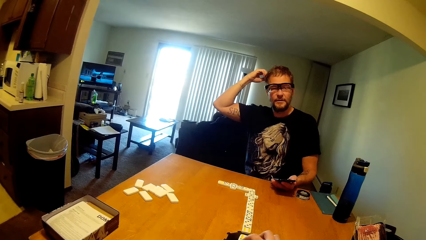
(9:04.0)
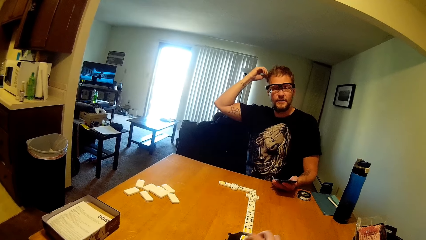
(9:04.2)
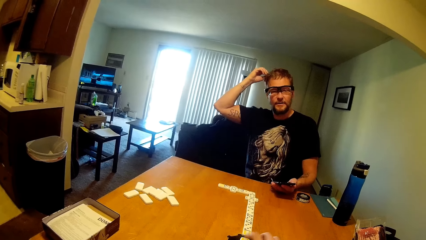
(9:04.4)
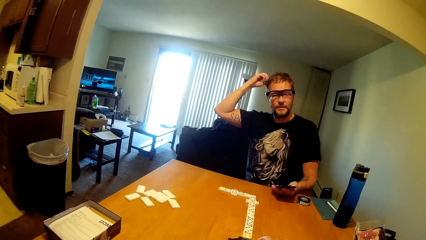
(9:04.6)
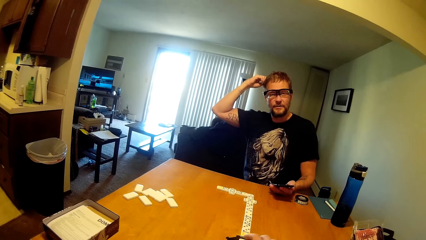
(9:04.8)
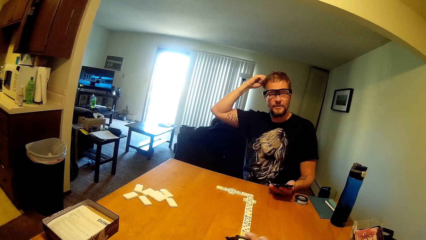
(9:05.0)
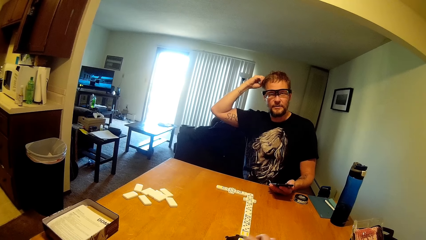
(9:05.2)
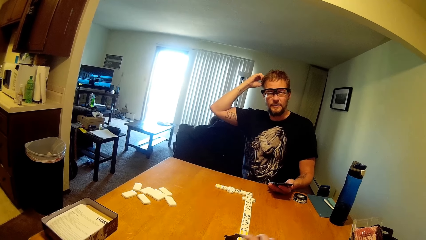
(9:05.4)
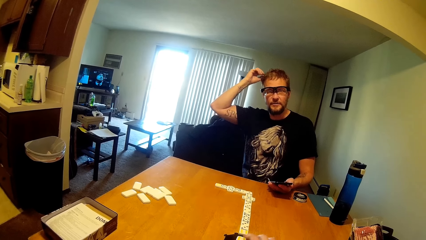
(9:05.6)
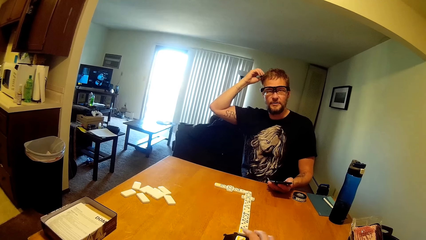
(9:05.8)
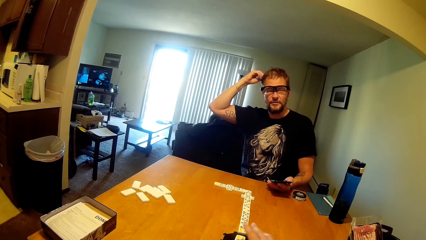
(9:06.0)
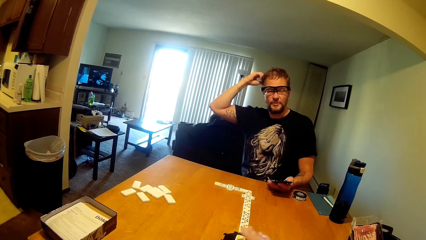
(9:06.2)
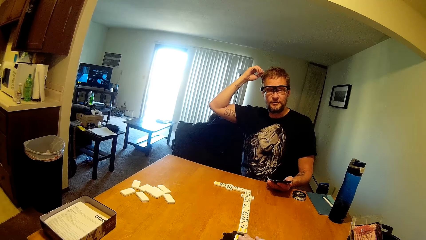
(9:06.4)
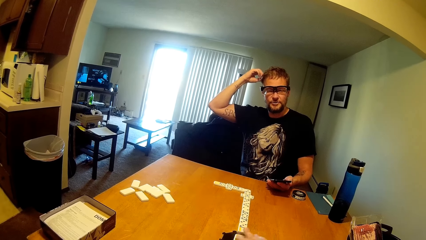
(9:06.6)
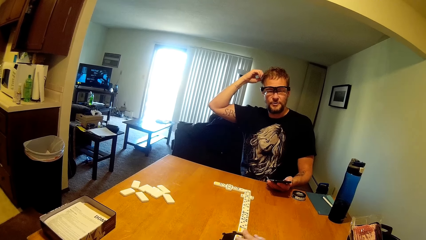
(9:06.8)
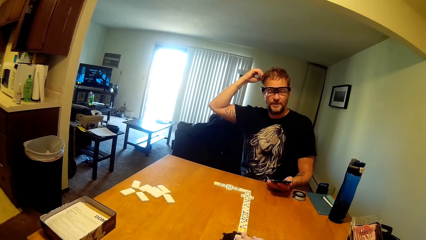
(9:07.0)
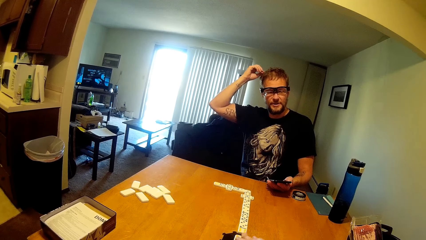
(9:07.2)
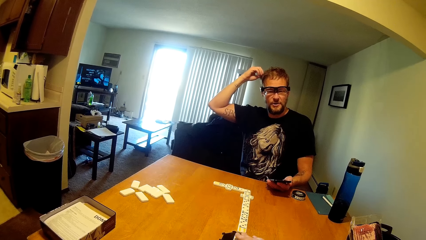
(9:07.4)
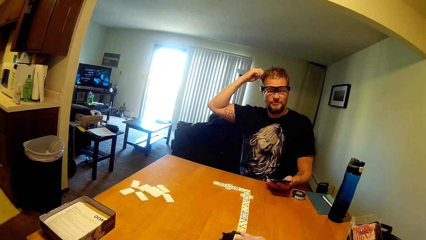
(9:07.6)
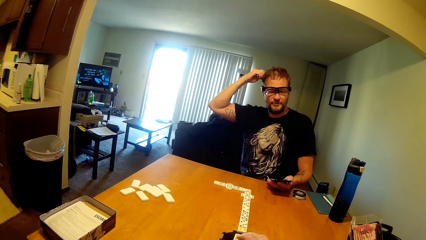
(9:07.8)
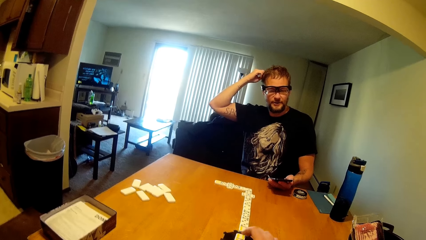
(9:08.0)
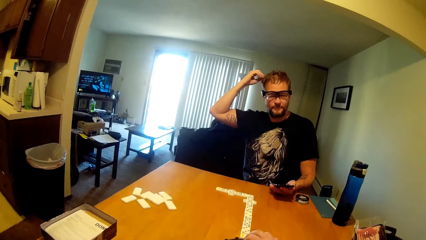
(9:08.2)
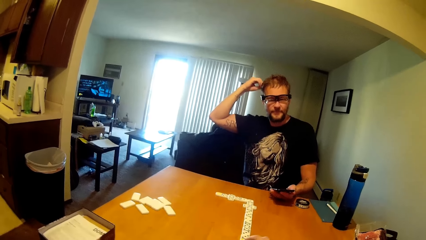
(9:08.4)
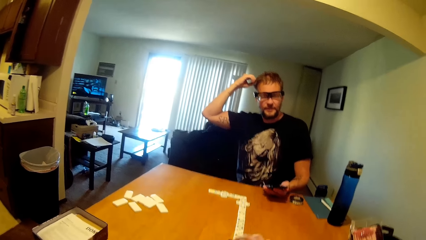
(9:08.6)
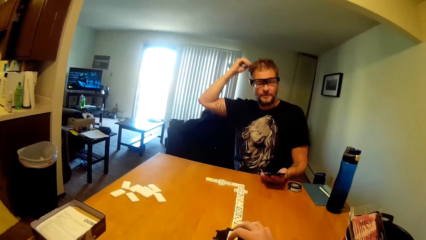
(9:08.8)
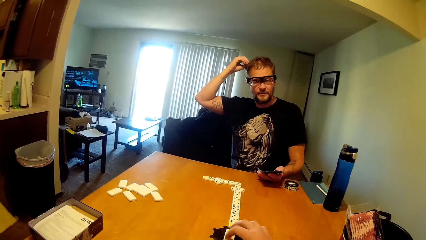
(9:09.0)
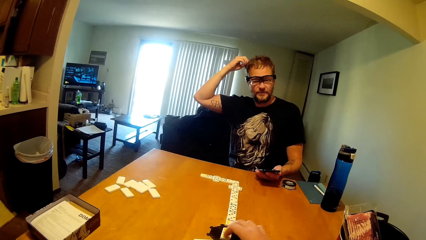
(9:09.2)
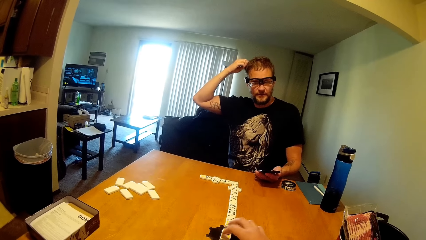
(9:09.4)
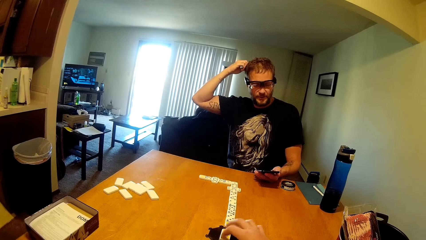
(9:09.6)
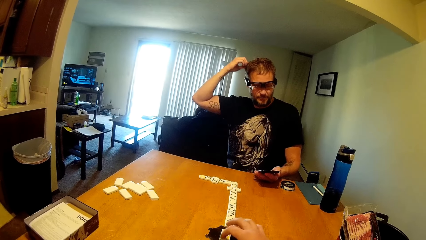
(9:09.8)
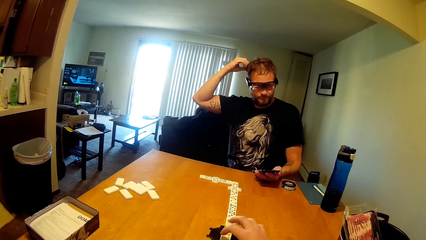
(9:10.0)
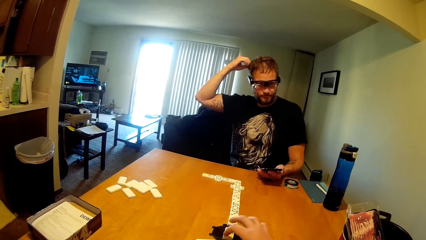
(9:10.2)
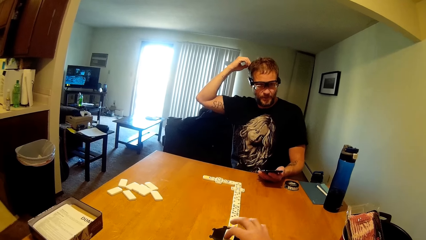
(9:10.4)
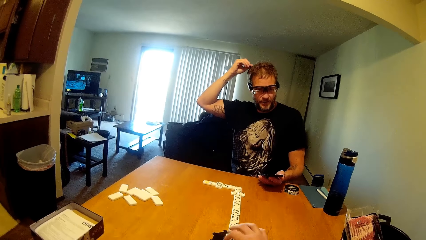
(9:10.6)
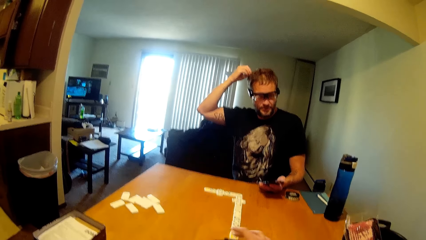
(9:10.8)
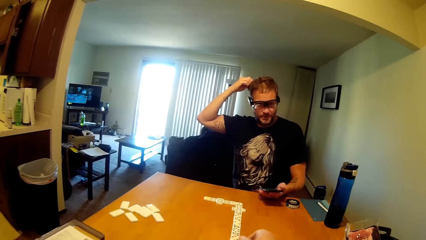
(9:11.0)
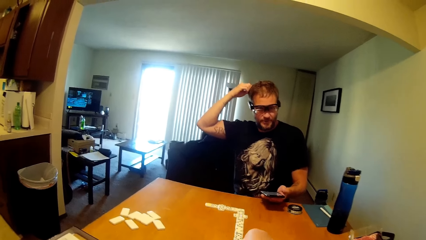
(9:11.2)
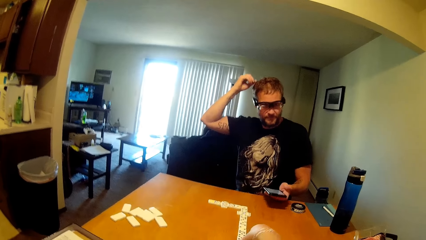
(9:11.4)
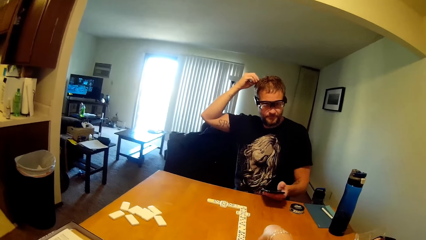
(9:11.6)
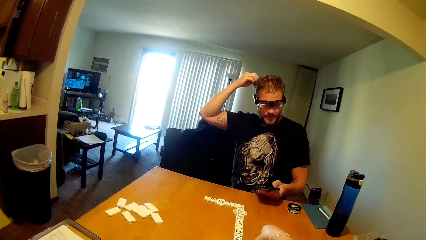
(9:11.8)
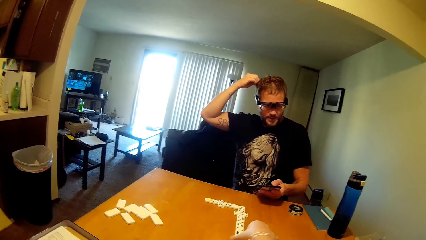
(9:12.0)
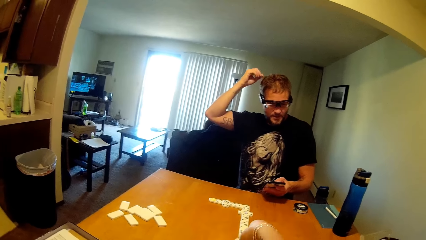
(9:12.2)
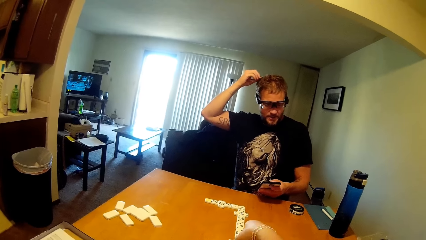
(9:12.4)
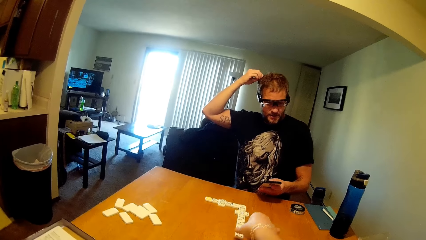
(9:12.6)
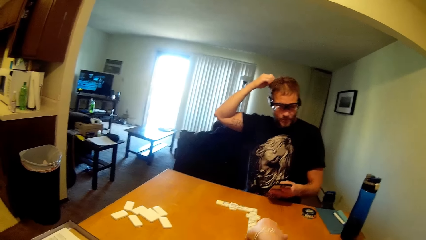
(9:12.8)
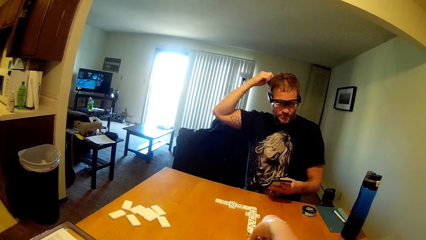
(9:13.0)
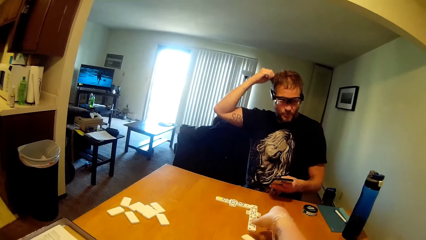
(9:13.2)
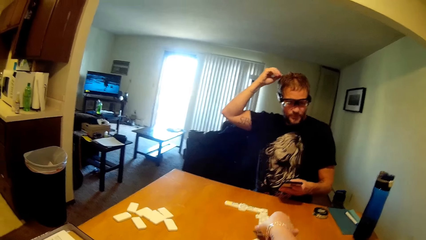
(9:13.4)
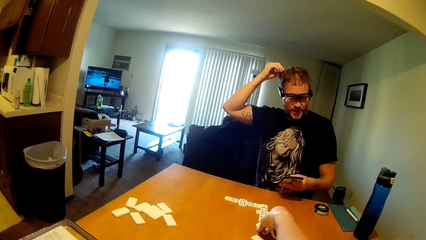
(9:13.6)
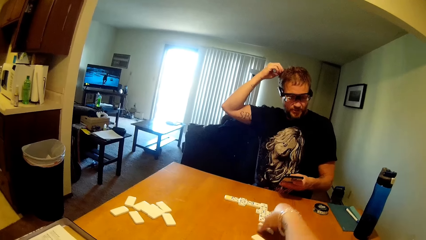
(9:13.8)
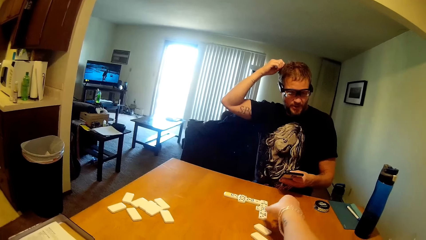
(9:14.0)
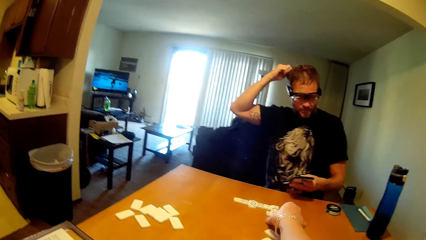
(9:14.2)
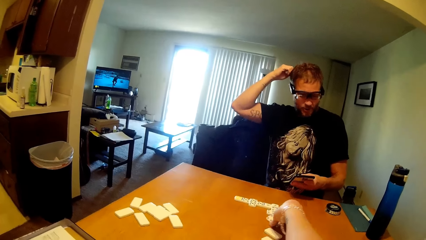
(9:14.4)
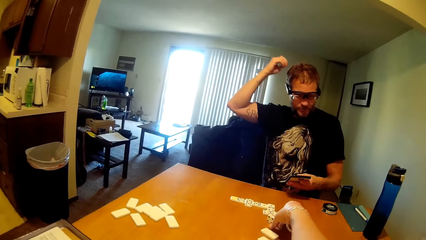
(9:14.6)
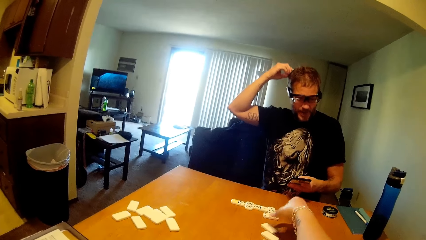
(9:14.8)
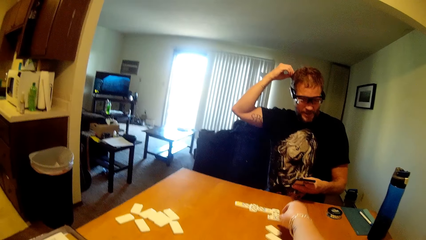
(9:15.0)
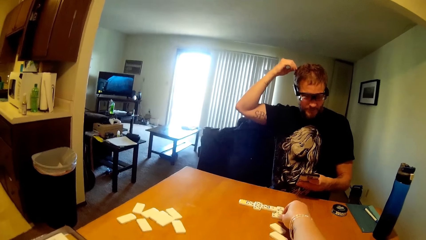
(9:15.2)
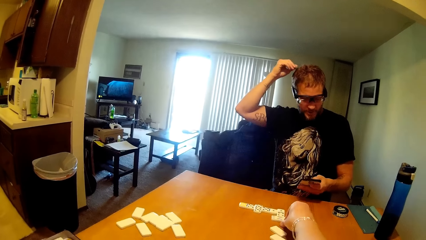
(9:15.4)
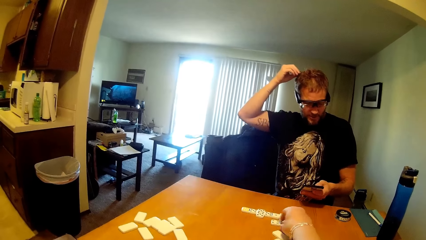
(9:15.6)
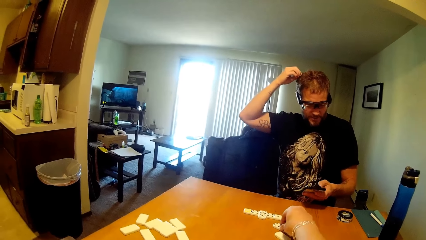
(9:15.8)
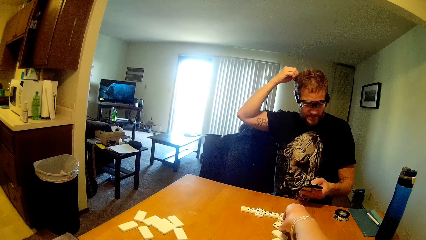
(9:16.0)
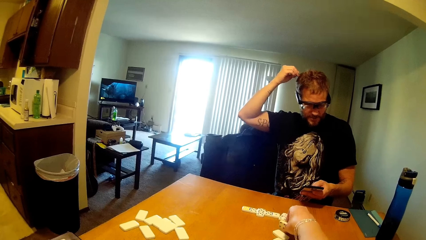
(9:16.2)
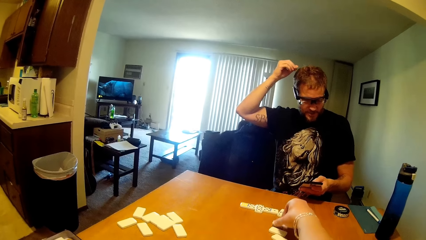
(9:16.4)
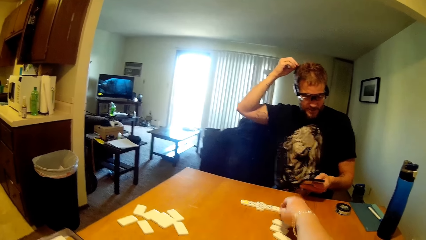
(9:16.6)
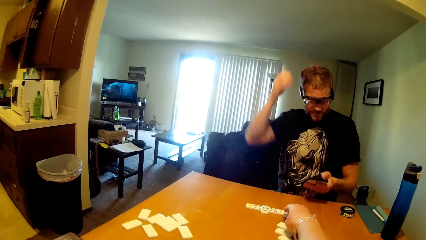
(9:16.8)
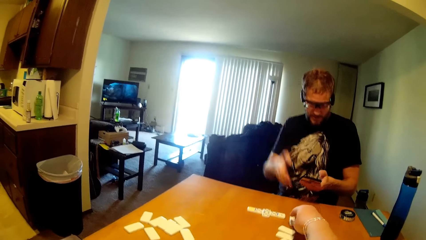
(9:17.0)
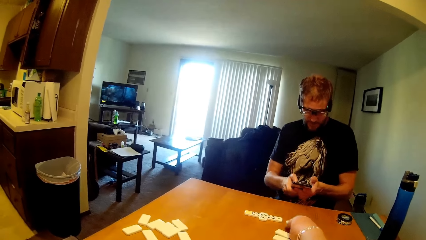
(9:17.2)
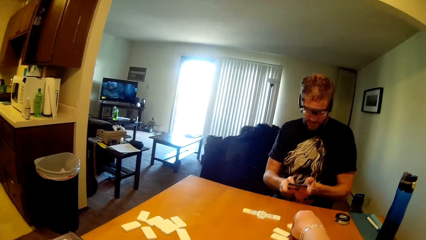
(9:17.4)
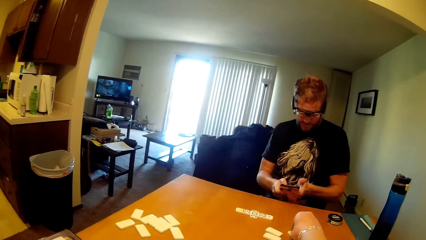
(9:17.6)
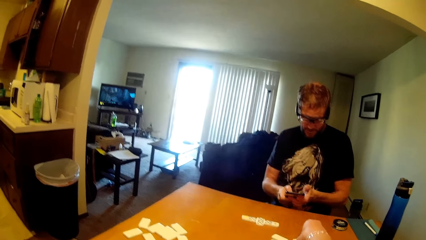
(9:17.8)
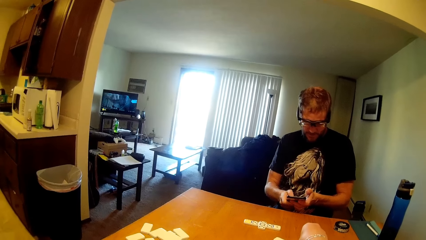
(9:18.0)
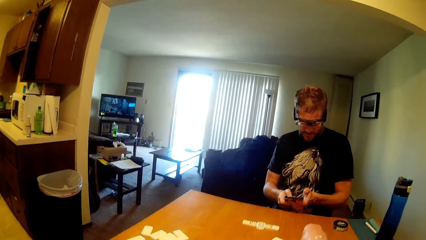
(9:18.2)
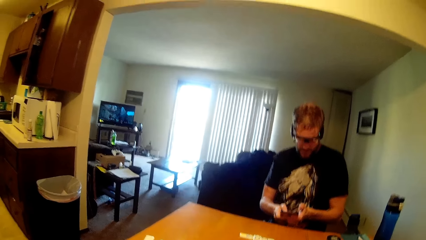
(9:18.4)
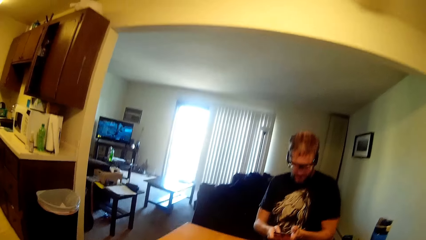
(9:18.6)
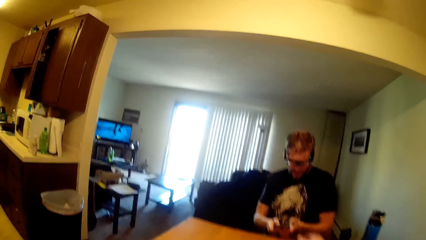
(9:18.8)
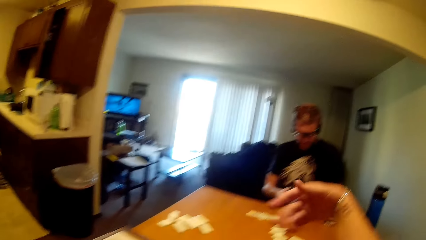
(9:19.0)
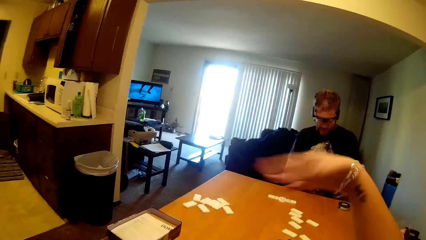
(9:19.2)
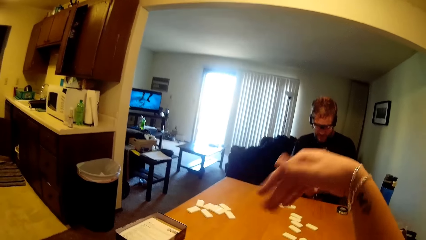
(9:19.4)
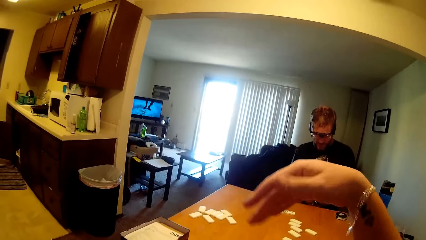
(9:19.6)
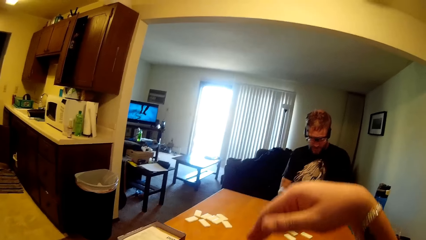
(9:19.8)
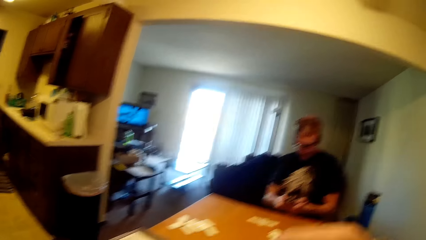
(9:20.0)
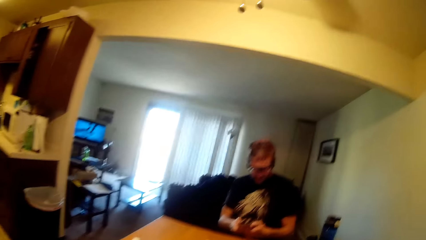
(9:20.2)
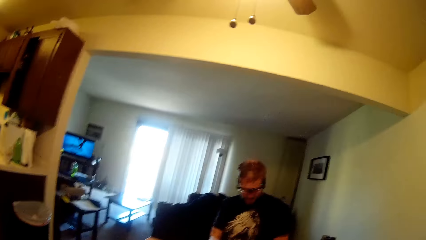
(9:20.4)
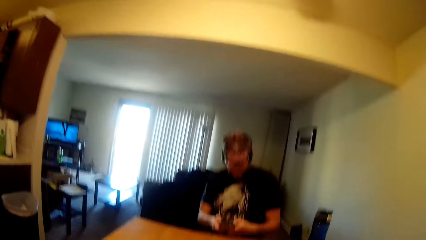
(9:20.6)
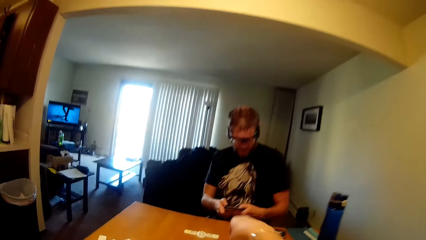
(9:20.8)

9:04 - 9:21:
The camera wearer talks to the man. They pick up something. They talk to the man.
